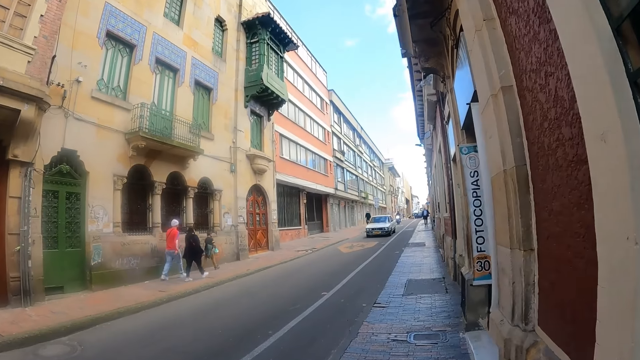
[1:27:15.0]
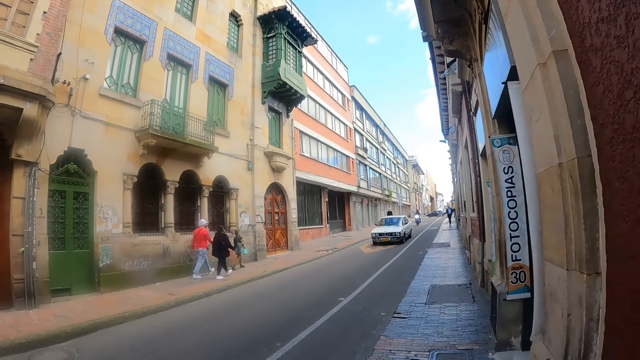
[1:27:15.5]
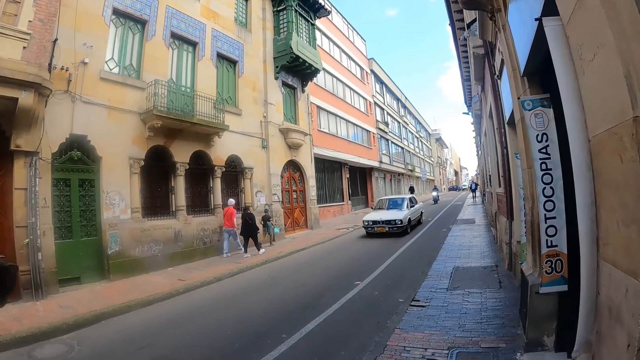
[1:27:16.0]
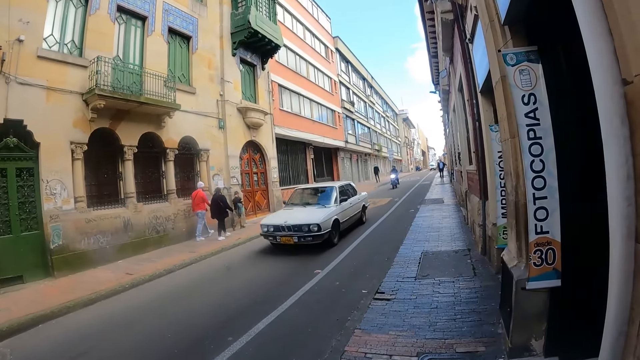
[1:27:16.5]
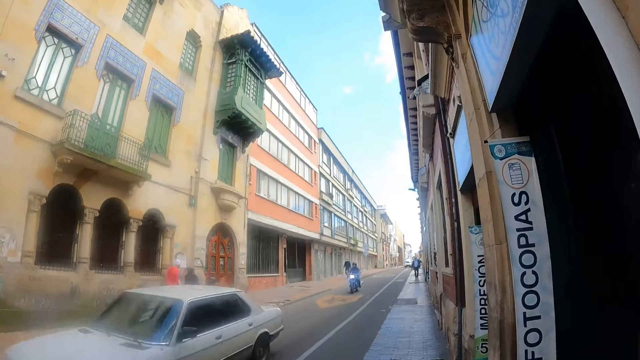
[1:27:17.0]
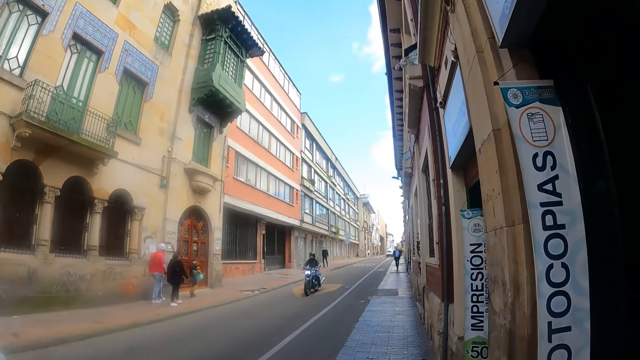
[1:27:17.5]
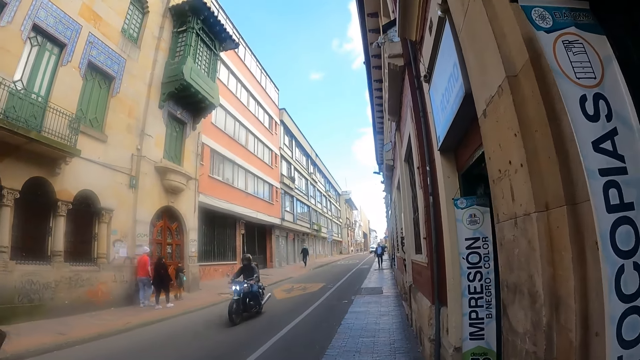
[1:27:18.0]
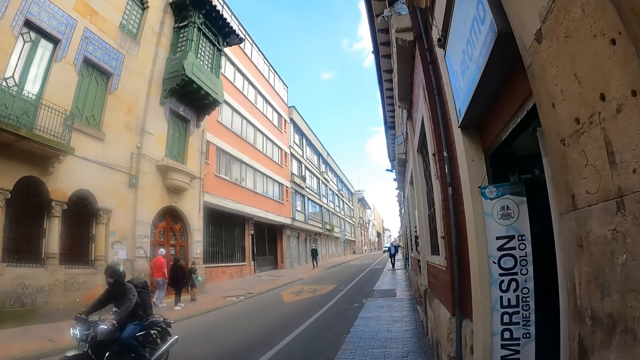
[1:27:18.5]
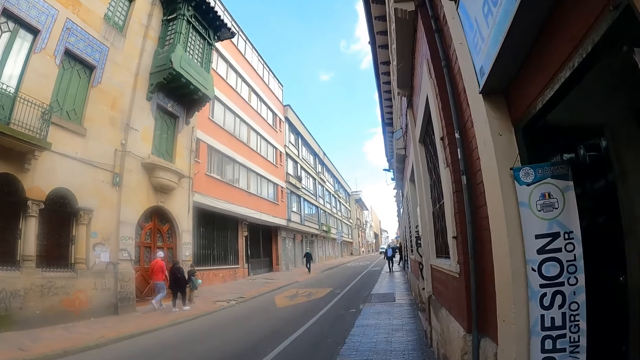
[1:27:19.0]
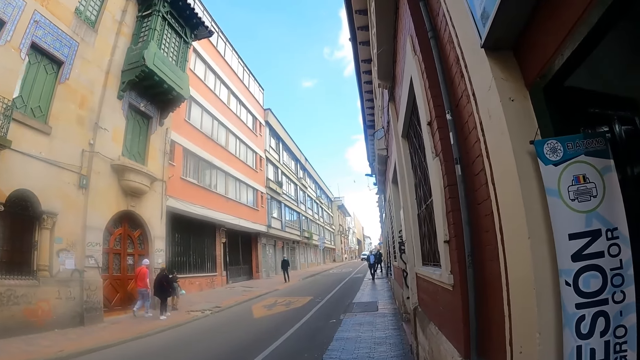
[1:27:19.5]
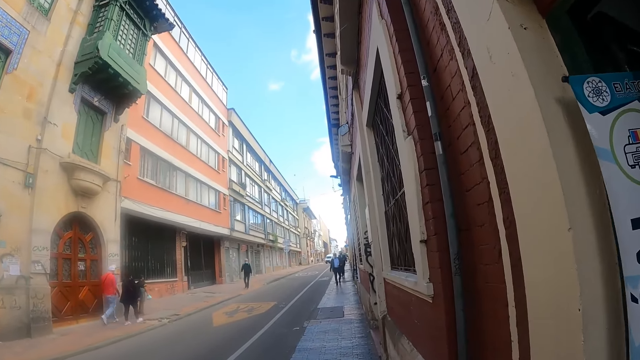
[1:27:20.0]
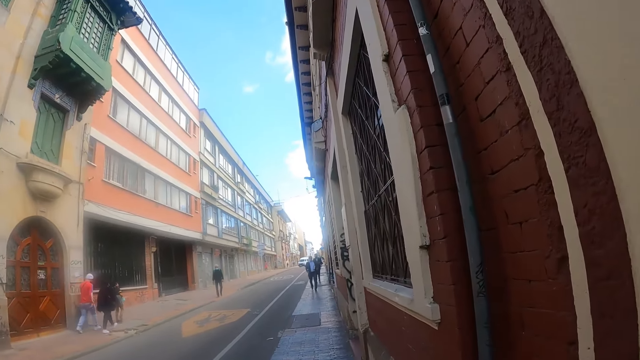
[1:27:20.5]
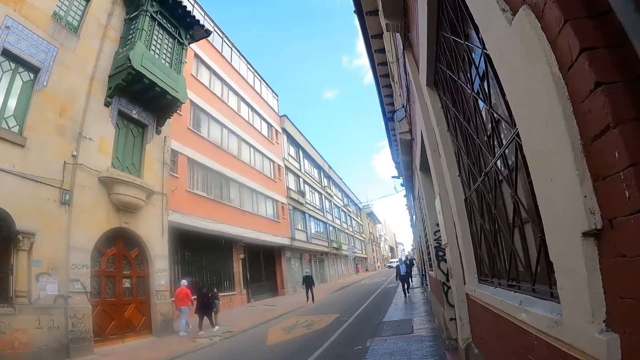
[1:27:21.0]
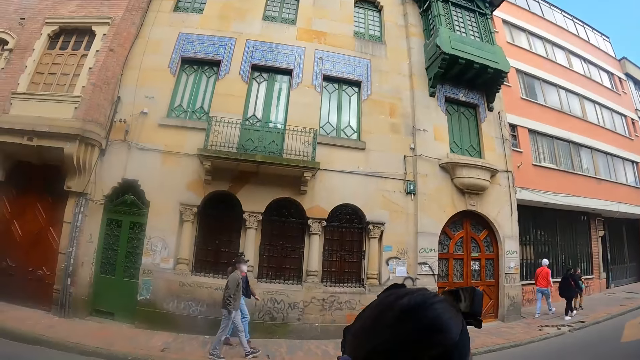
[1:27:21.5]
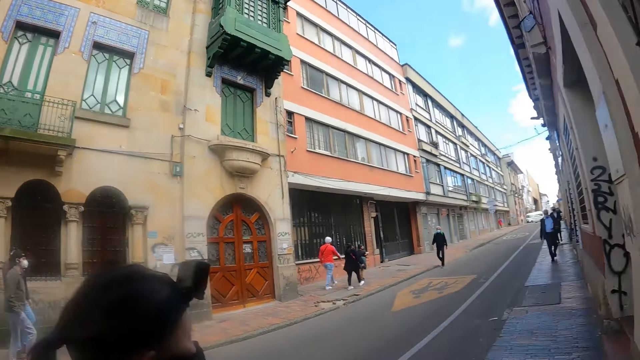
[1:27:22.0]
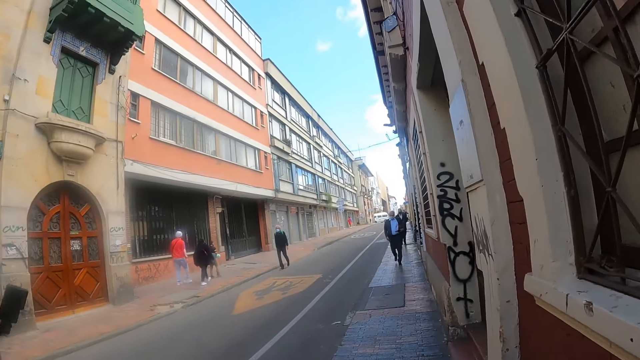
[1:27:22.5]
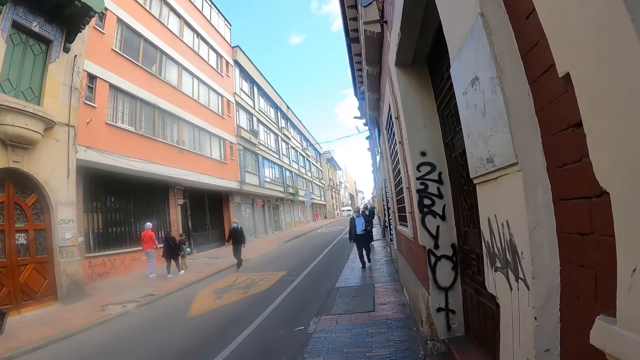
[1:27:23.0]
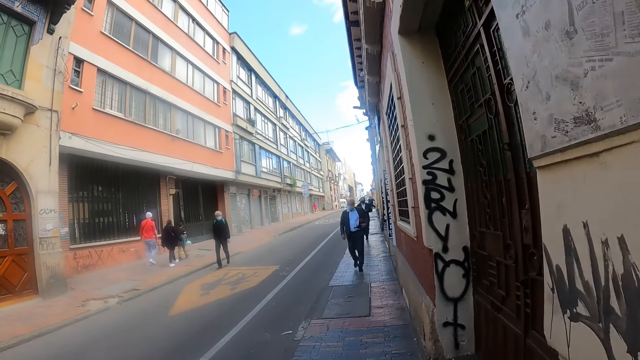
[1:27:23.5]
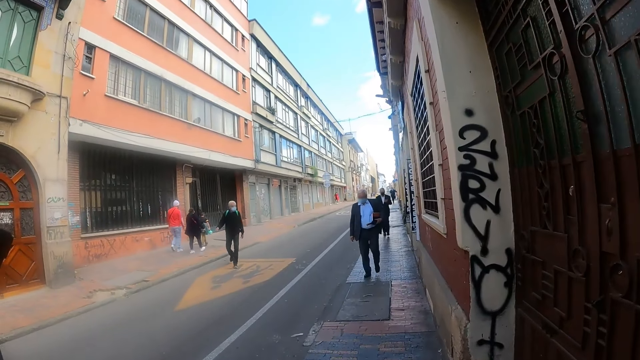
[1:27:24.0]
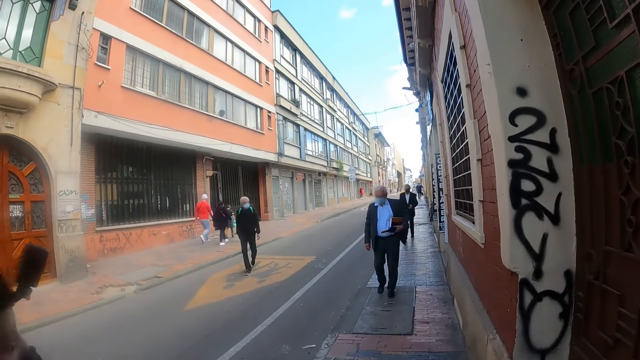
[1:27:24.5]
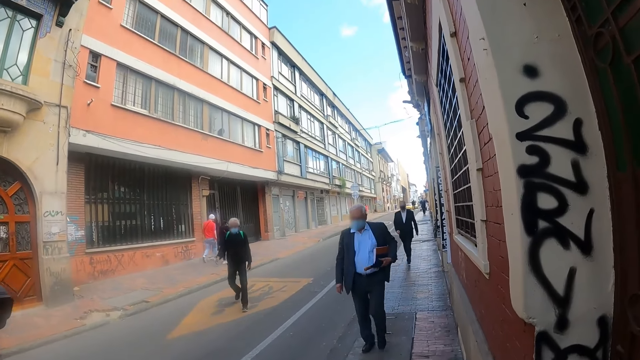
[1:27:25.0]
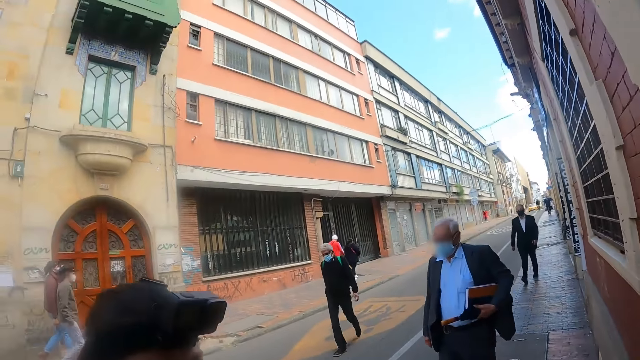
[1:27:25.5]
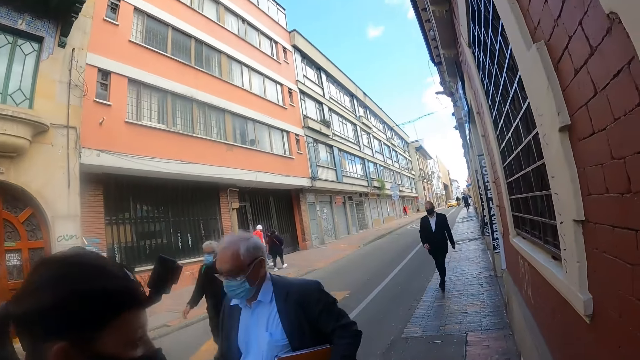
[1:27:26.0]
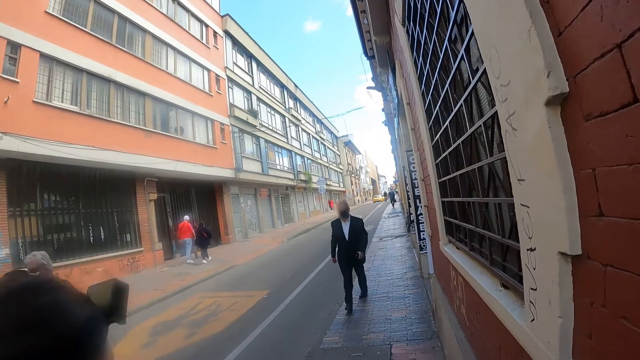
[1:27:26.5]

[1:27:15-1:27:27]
The camera wearer looks around. They walk on the pavement.

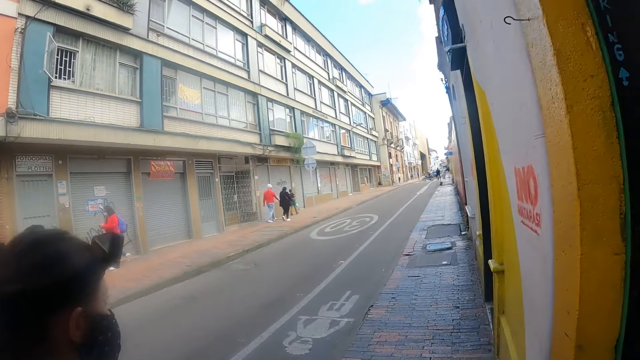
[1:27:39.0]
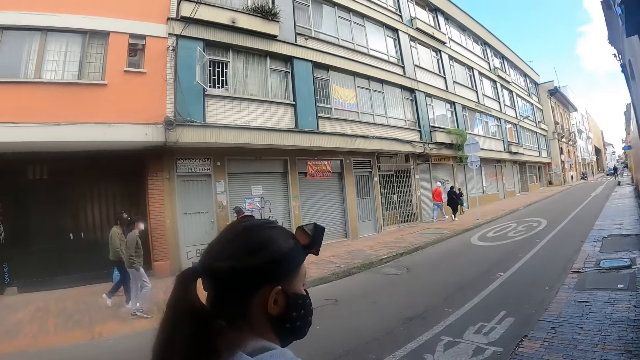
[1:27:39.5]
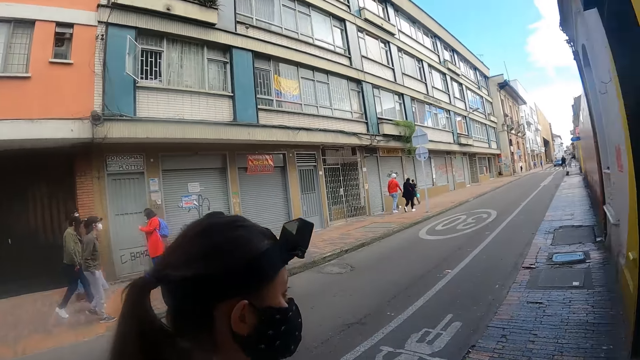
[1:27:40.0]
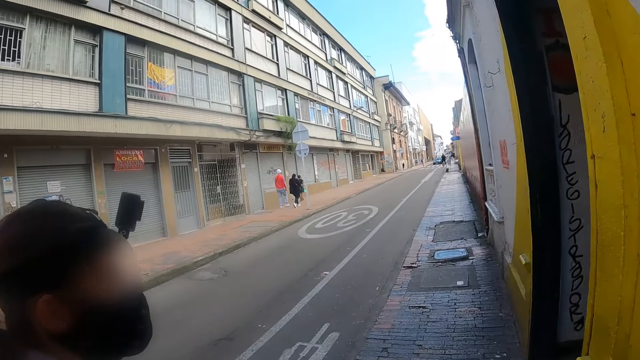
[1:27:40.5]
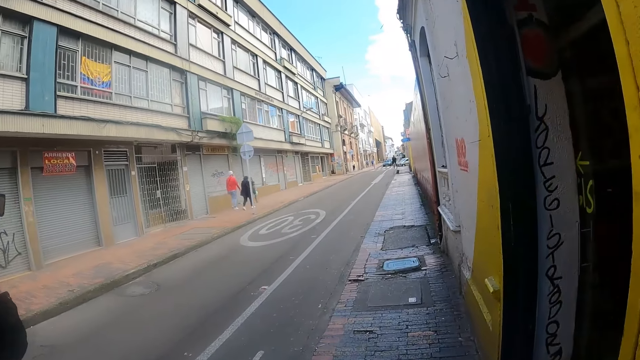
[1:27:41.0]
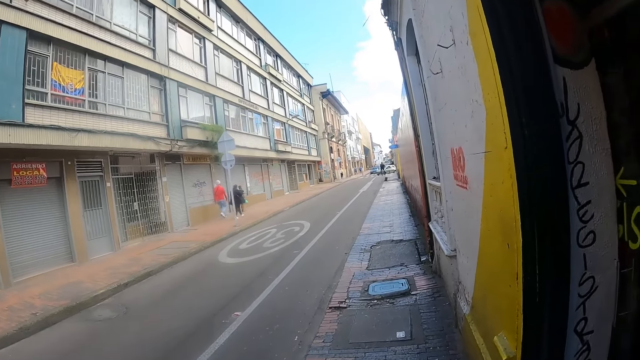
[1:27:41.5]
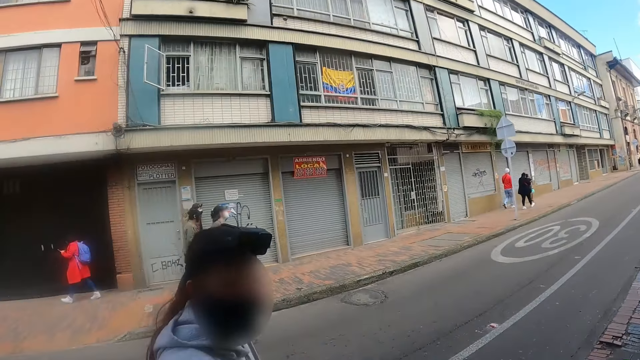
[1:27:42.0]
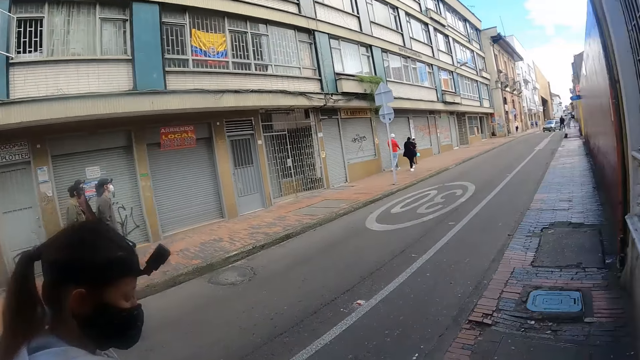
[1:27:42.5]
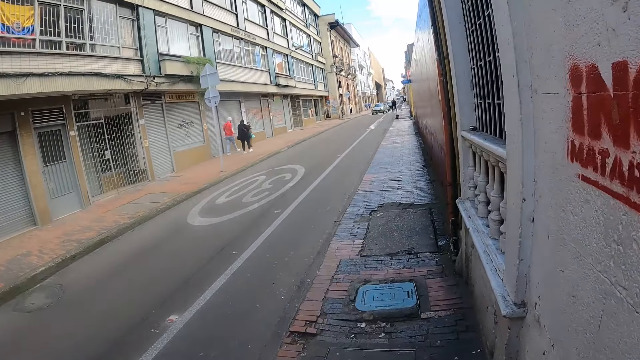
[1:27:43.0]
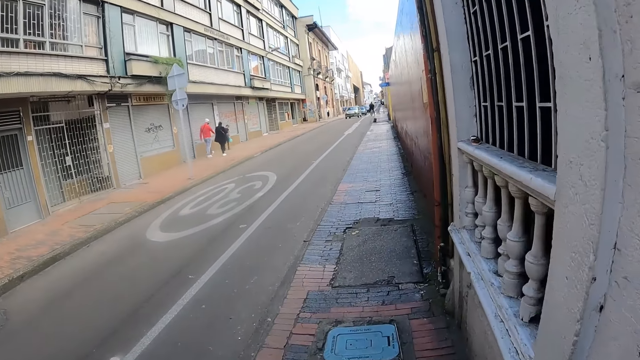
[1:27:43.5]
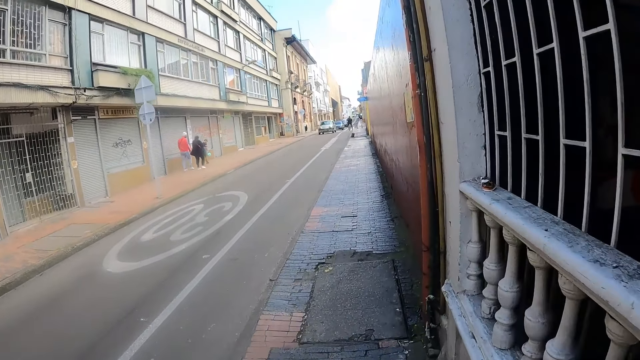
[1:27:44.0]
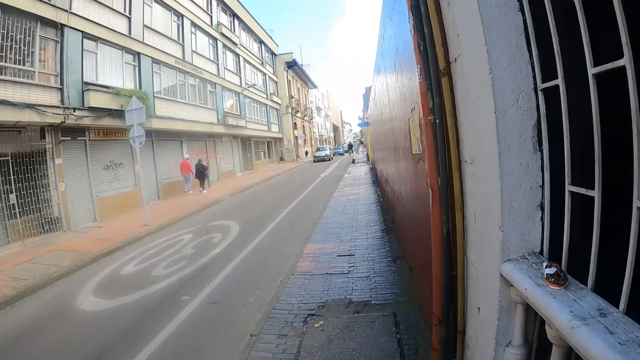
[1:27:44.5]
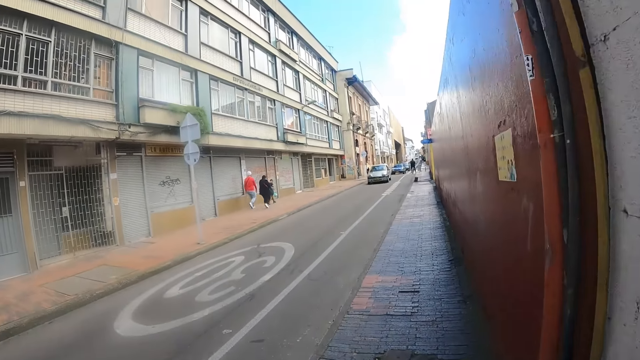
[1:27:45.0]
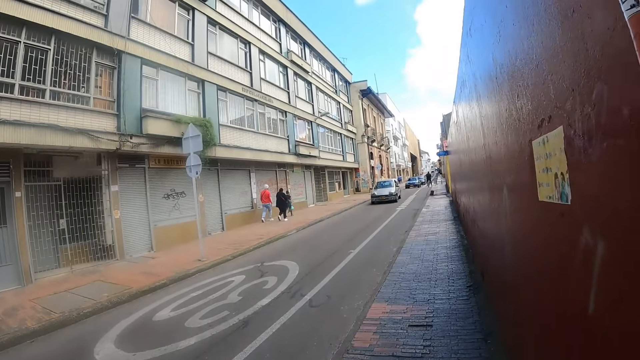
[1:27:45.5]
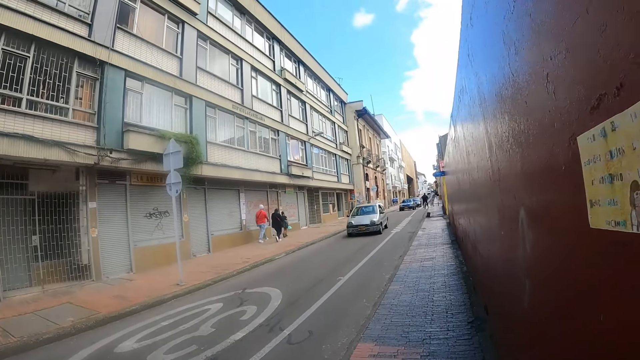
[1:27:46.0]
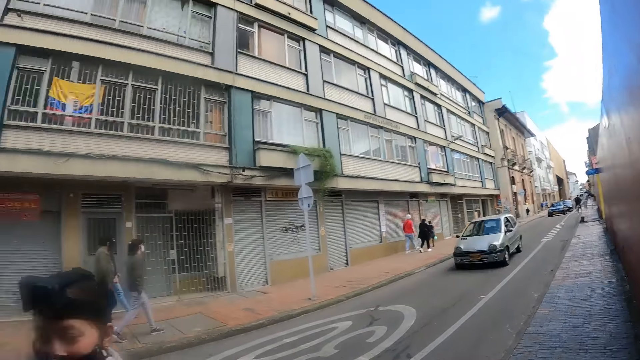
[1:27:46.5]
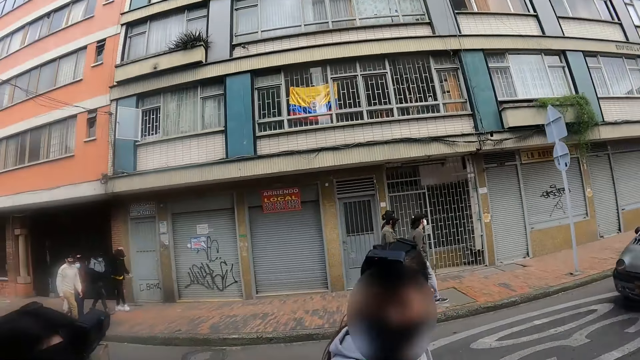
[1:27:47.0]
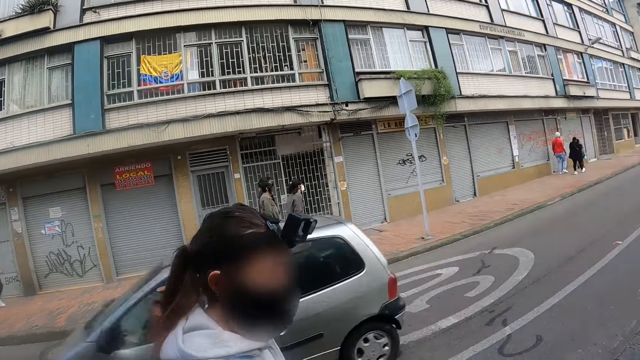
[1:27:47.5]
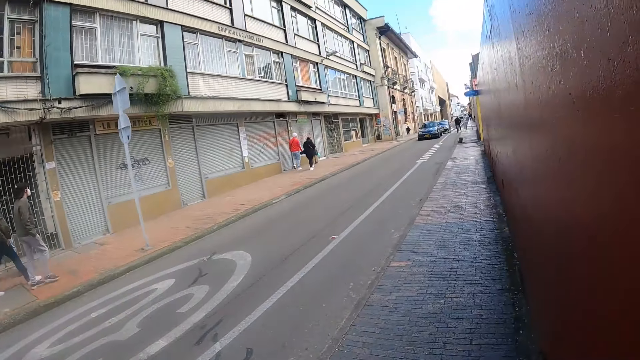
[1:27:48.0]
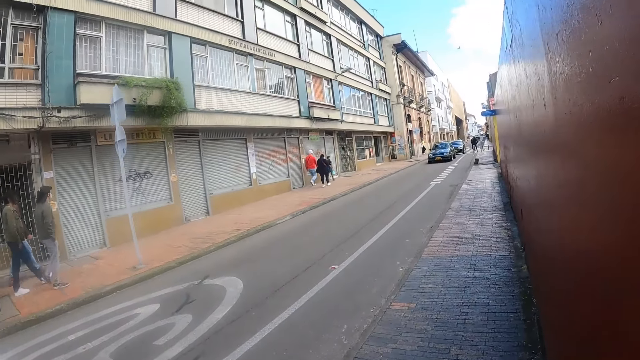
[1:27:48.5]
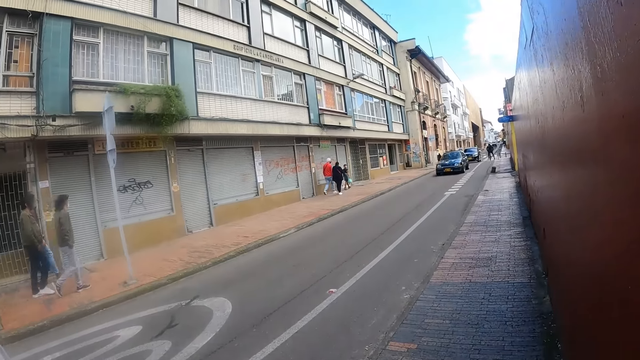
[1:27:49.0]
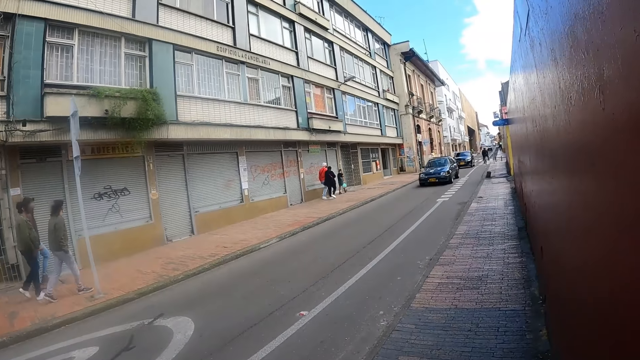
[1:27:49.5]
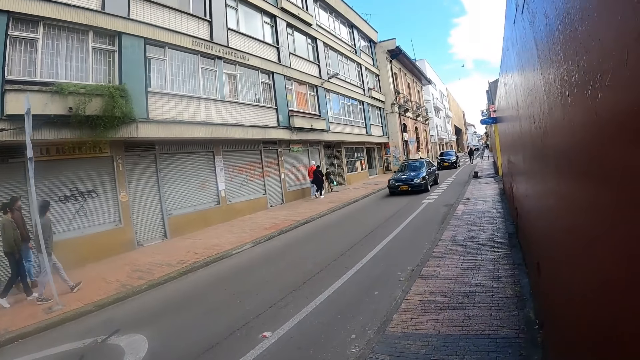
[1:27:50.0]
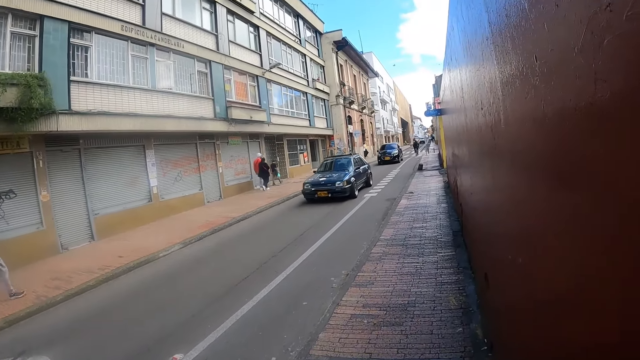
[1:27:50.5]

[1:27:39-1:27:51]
The camera wearer looks around. They walk on the pavement. They look around. They walk on the pavement.
